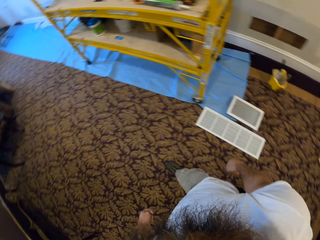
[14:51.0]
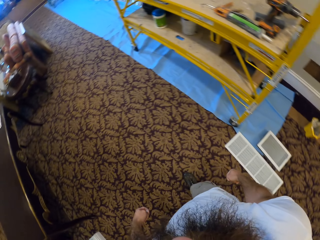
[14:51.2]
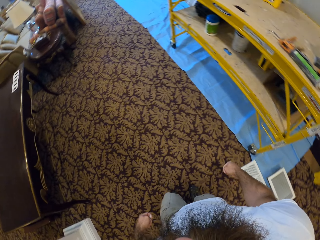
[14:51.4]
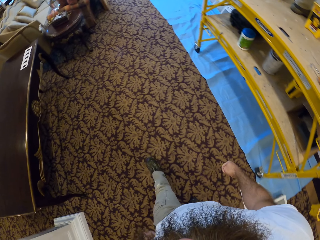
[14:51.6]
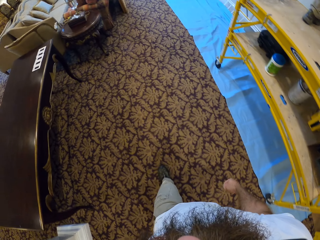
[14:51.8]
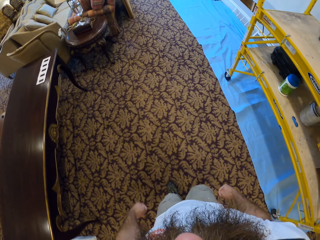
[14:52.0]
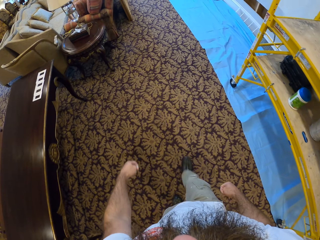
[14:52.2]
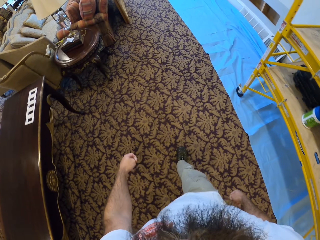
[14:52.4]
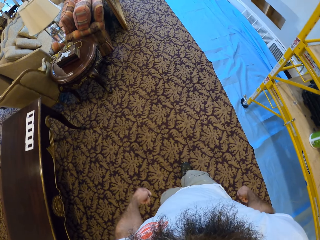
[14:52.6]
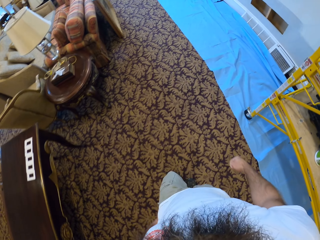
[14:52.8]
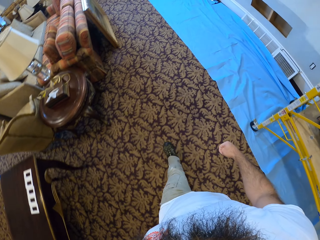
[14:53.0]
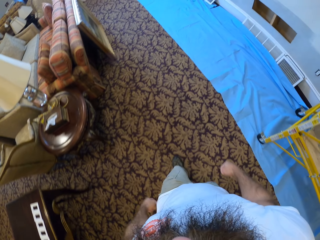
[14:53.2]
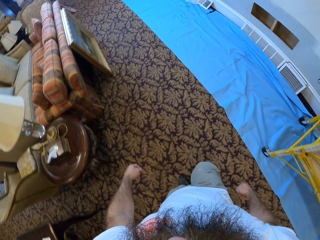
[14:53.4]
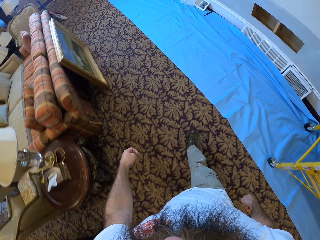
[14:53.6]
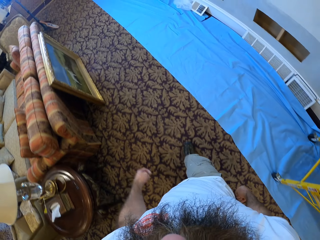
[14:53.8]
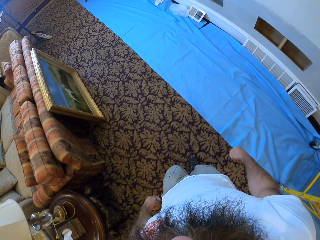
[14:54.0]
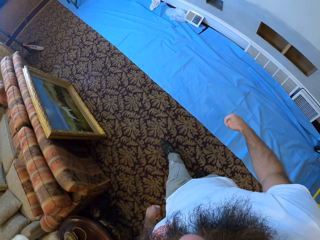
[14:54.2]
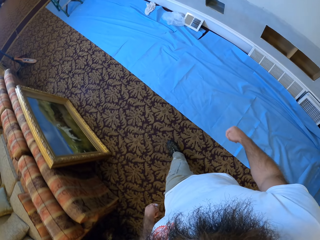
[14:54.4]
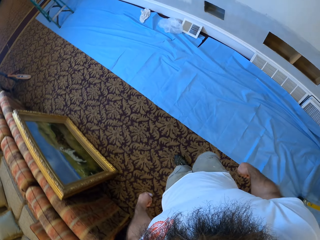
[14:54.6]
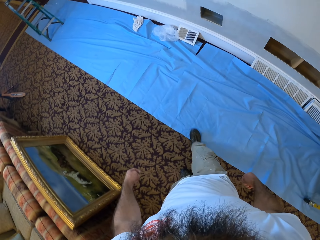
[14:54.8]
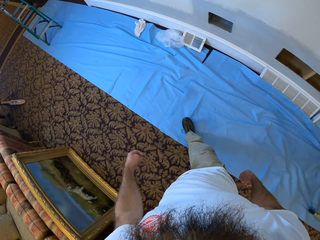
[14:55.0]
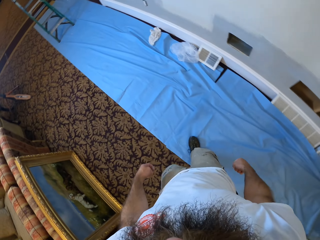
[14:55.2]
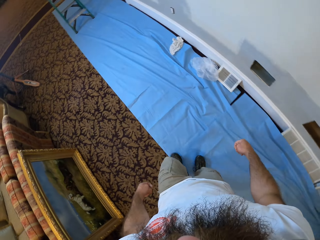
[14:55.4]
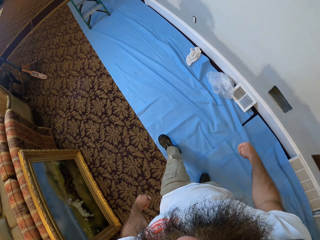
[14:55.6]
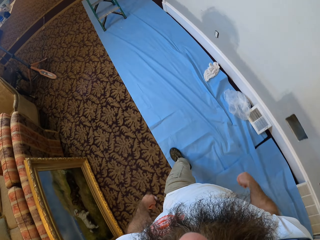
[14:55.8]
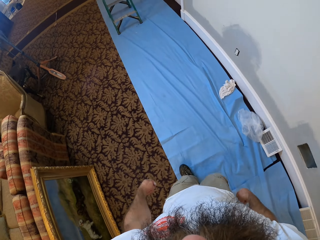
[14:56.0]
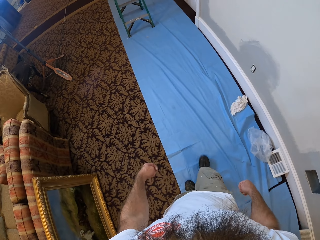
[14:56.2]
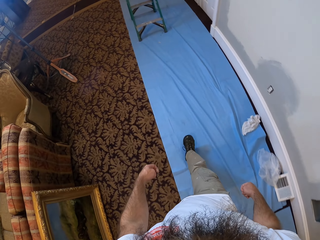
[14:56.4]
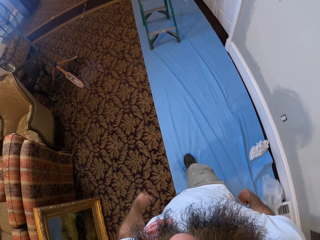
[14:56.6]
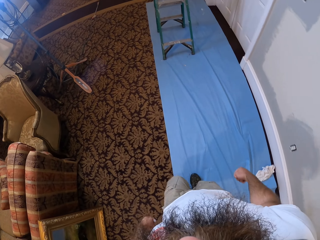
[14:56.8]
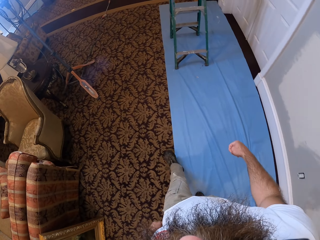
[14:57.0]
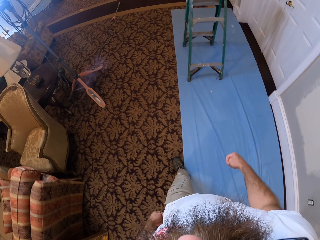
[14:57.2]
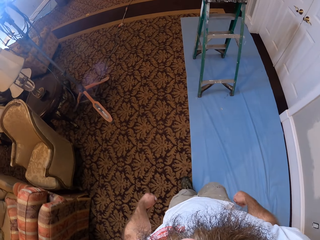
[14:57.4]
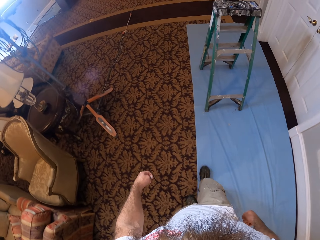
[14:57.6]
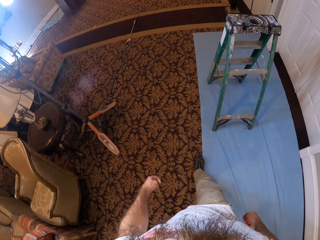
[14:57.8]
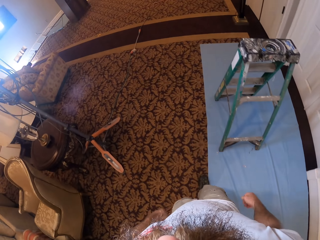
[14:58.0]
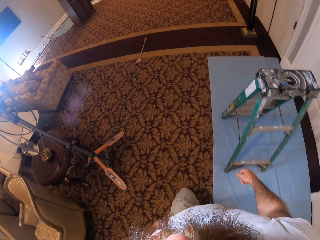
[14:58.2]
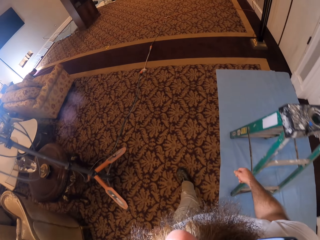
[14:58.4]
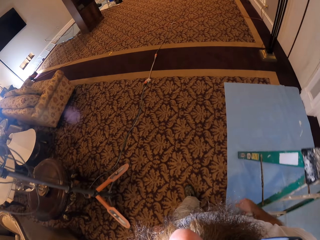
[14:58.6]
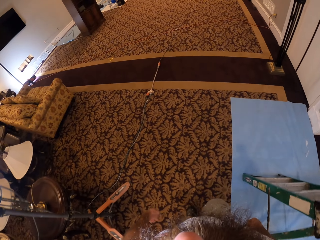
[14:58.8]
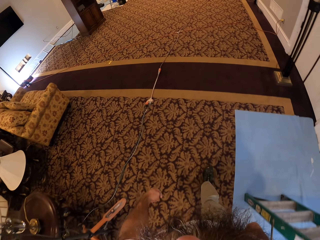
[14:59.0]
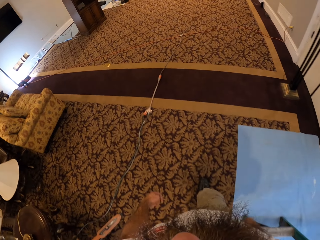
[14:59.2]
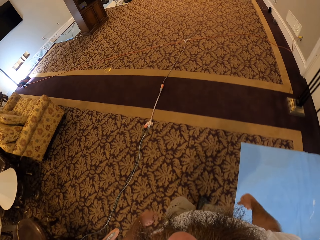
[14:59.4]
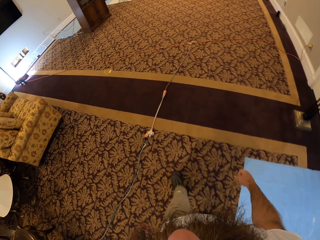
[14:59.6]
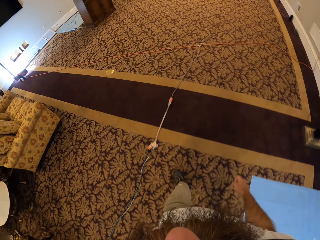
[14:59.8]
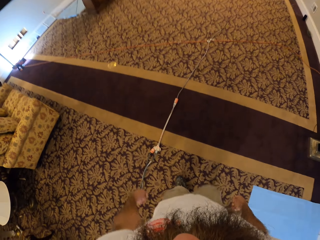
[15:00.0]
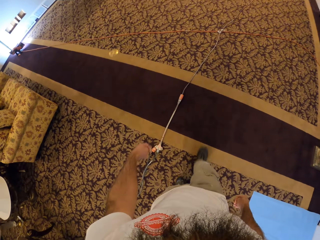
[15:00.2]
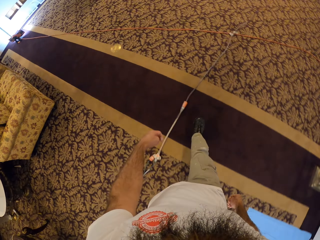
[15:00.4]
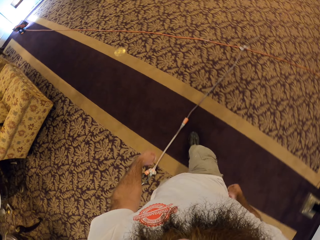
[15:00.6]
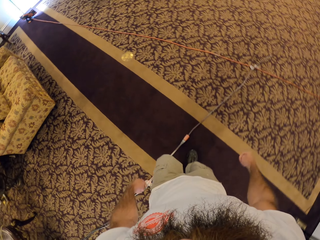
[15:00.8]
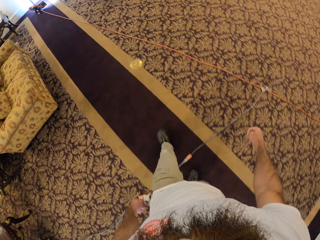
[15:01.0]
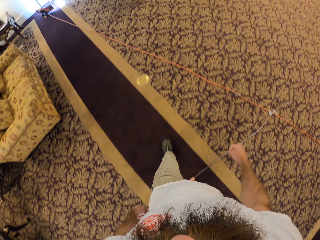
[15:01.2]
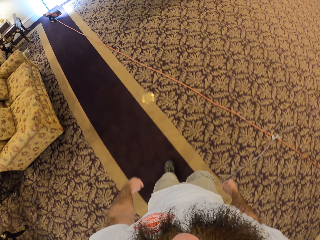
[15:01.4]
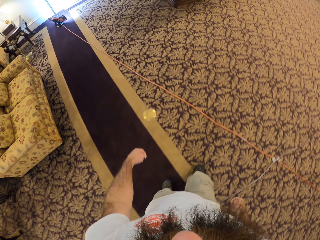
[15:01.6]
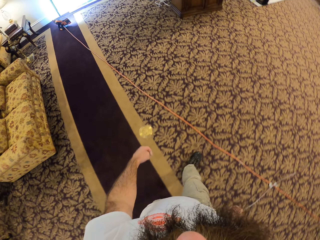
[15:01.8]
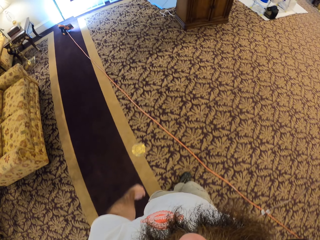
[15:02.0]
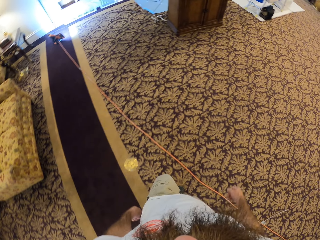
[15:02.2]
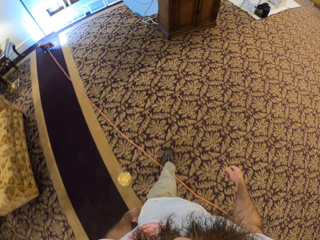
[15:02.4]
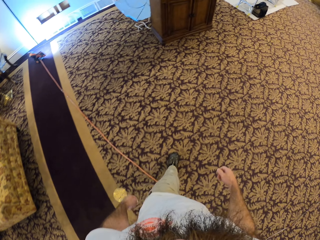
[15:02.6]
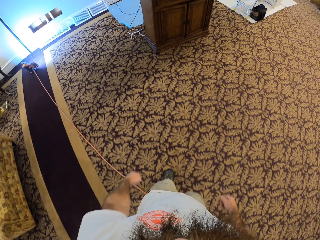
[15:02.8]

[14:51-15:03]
The camera wearer walks in the room.

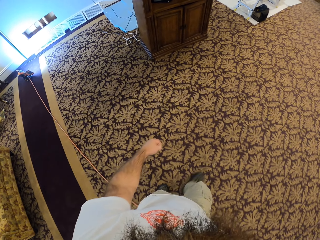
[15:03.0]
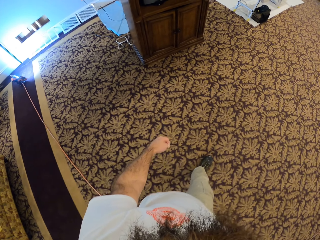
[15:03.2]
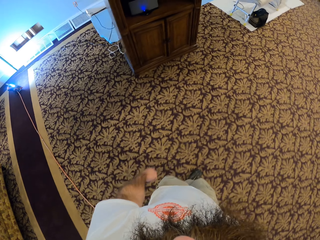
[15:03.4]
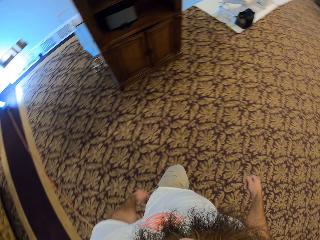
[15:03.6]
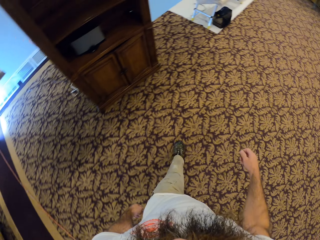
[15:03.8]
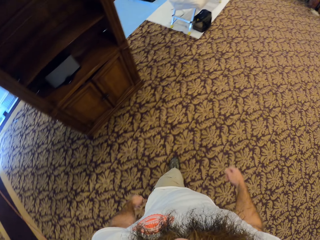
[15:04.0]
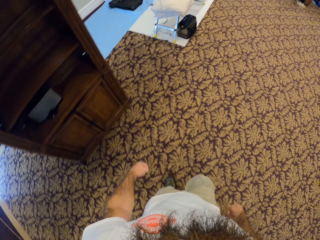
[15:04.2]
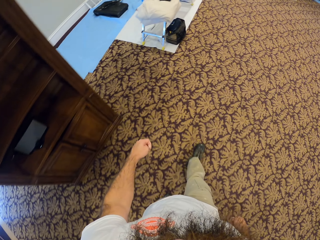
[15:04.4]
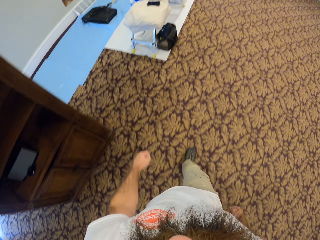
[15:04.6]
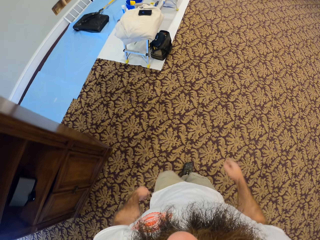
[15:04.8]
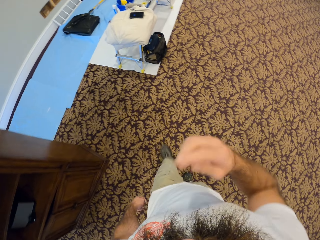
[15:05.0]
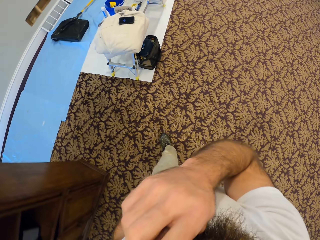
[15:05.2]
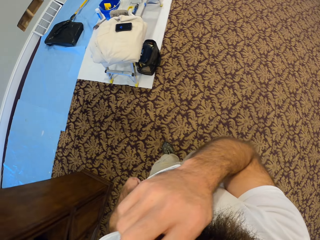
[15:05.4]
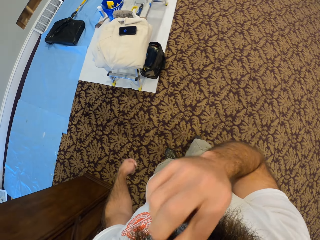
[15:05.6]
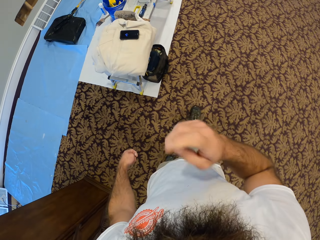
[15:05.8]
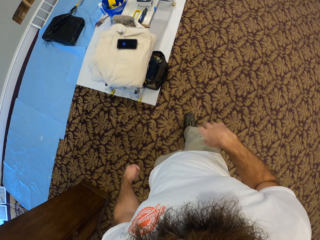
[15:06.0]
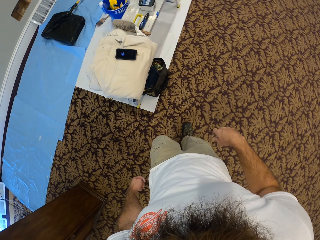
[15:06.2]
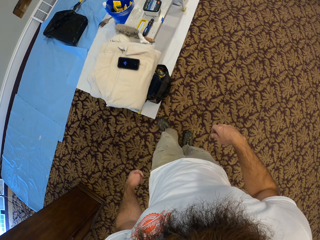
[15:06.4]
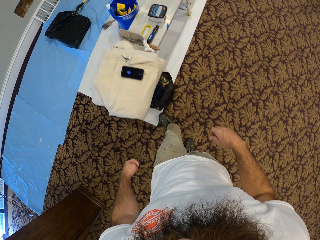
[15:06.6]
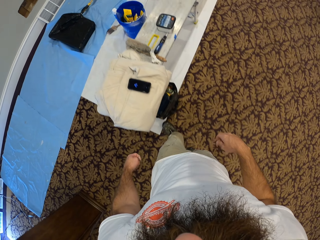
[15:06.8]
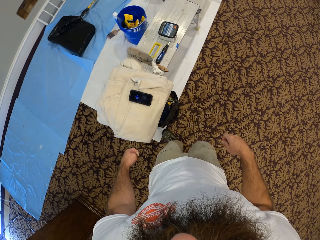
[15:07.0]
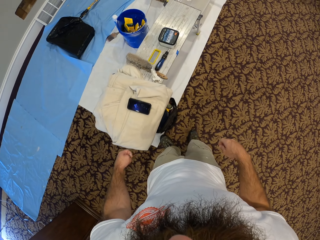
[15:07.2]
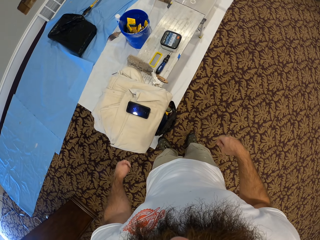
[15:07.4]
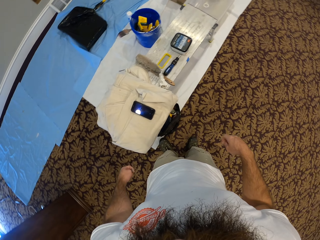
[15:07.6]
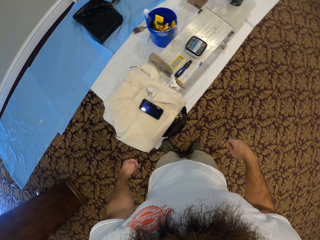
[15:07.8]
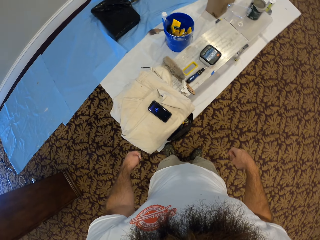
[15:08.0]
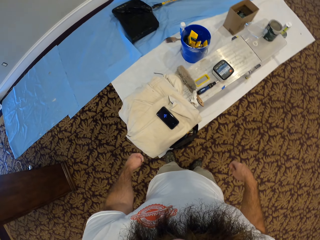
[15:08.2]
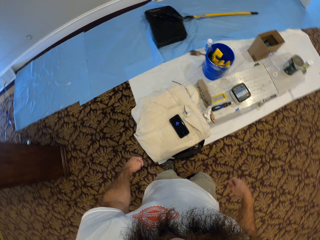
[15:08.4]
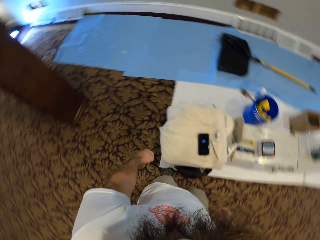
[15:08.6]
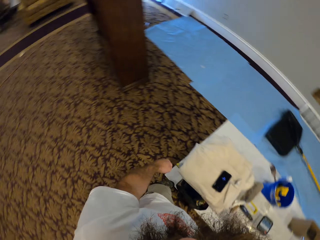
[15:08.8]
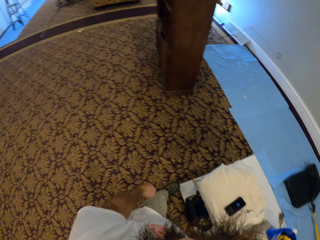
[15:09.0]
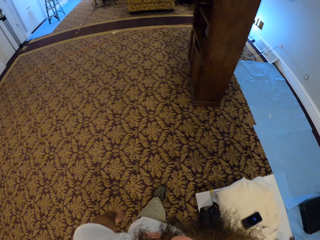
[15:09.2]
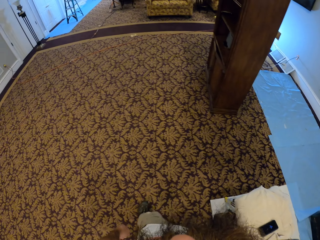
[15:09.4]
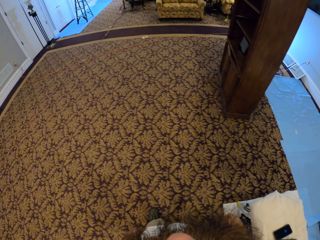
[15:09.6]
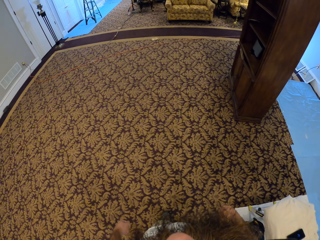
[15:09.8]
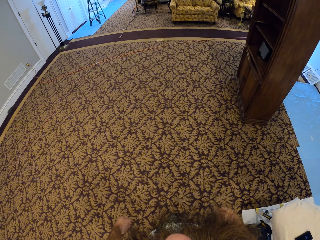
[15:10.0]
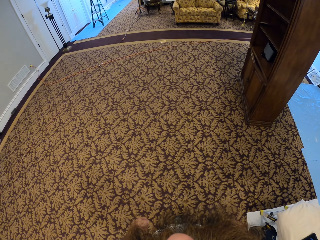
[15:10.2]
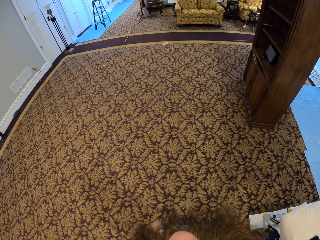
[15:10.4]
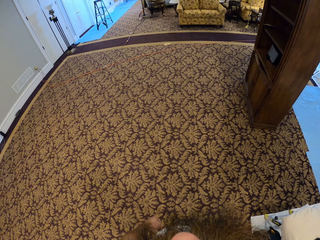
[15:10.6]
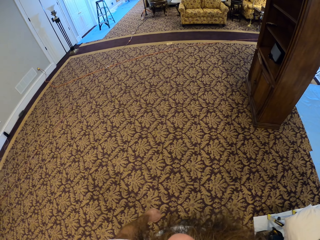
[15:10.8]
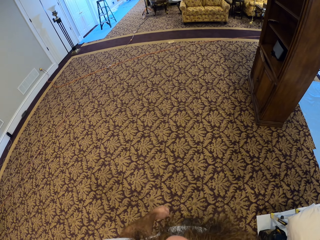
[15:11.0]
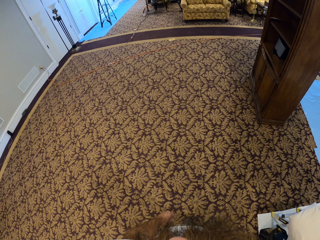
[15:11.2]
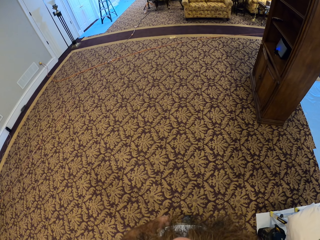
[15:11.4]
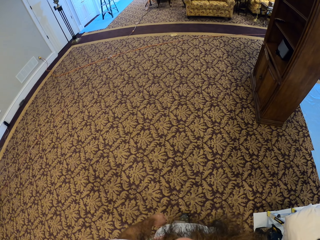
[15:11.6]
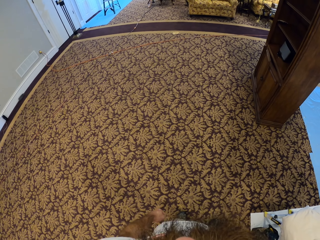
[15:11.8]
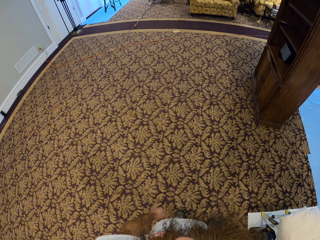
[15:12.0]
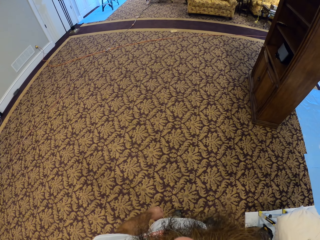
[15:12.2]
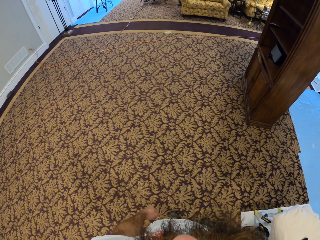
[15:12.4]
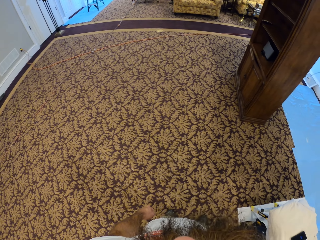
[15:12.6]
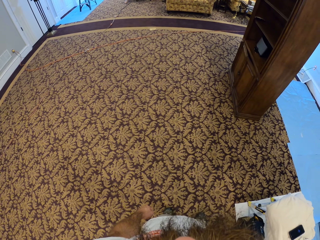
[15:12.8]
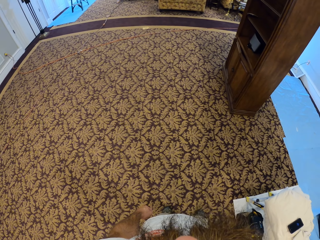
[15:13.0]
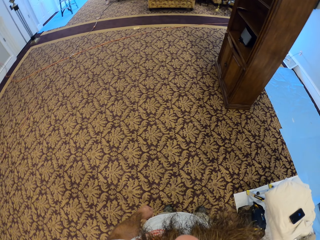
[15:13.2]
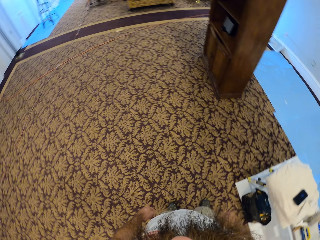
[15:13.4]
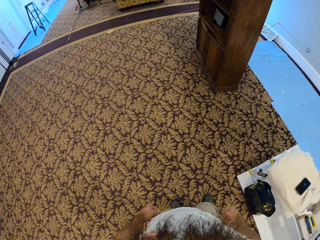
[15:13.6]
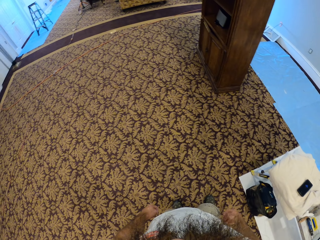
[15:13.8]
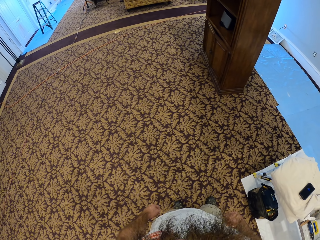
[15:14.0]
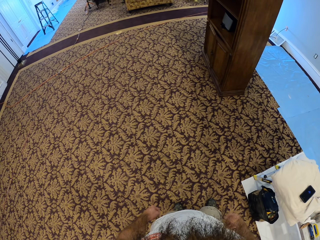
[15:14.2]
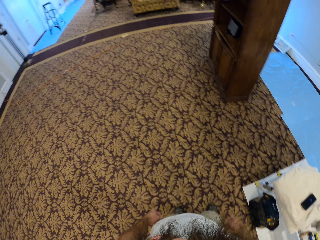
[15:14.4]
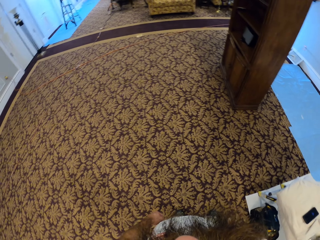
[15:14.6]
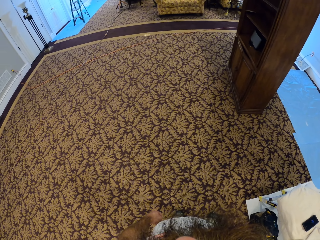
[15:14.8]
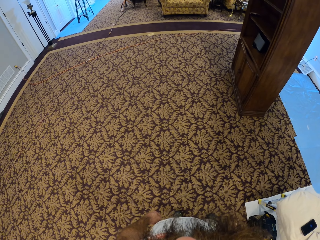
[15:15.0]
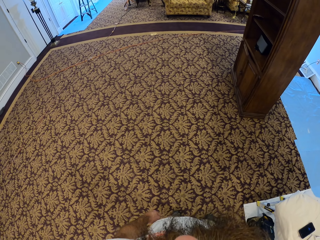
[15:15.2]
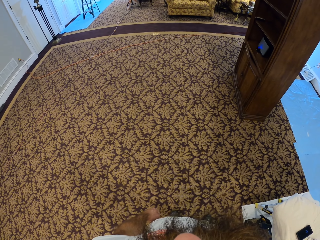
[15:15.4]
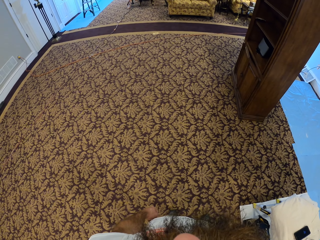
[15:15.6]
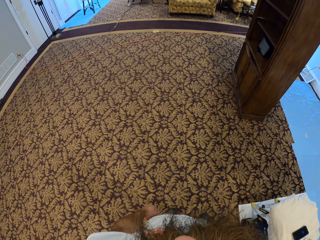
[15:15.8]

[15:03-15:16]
The camera wearer touches his hair with his right hand. He touches the face. He walks towards the phone. He stares at the phone. He turns around. He looks around.
